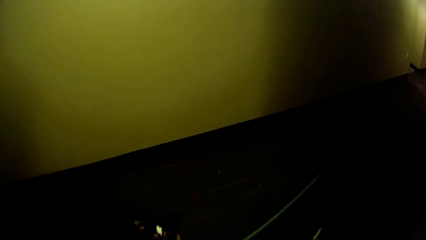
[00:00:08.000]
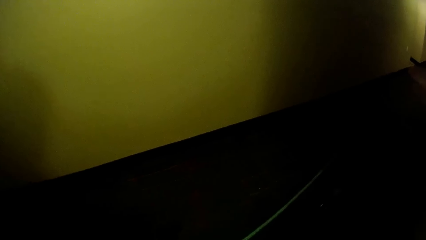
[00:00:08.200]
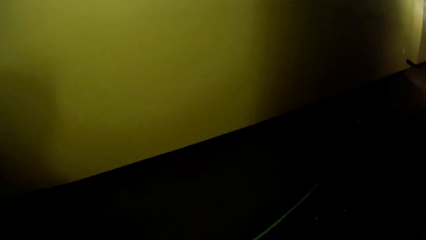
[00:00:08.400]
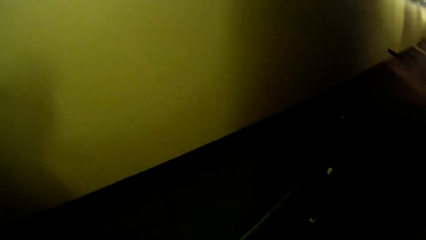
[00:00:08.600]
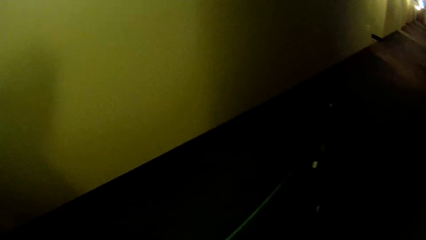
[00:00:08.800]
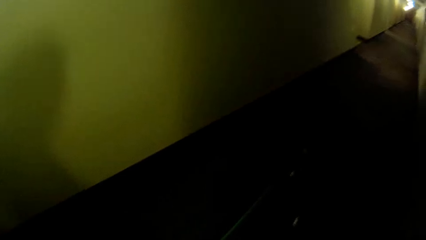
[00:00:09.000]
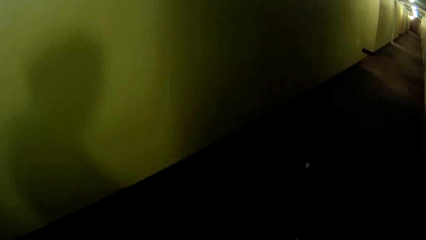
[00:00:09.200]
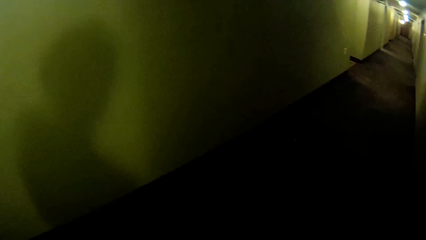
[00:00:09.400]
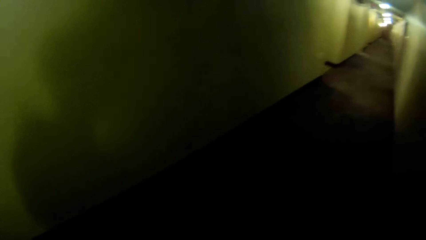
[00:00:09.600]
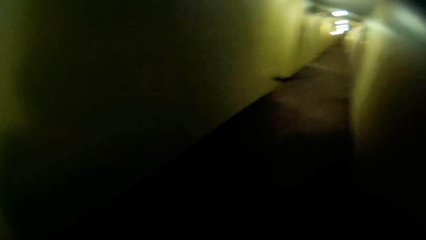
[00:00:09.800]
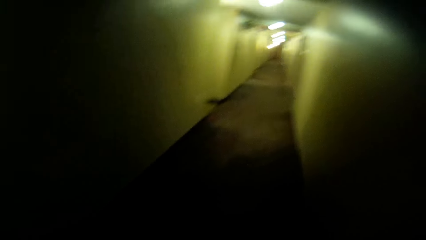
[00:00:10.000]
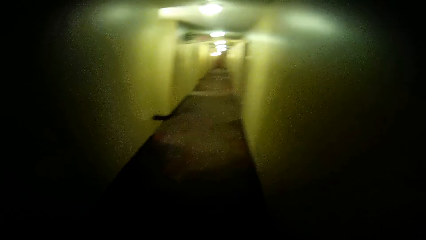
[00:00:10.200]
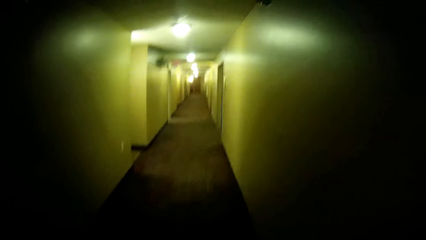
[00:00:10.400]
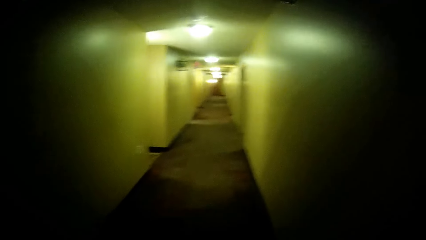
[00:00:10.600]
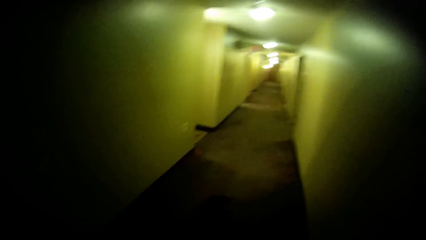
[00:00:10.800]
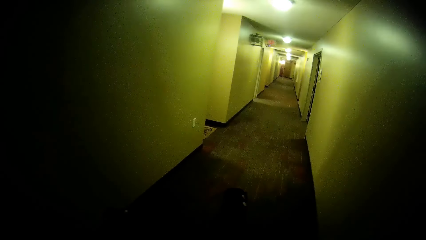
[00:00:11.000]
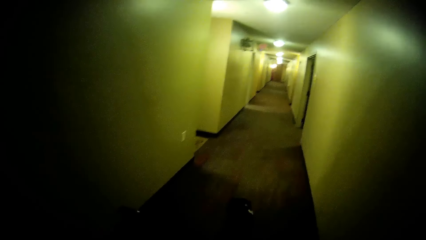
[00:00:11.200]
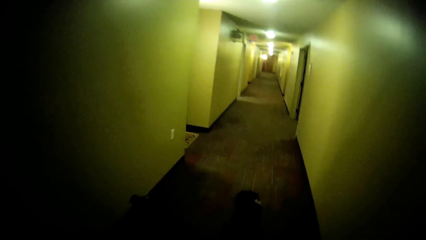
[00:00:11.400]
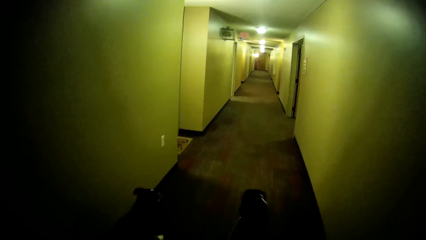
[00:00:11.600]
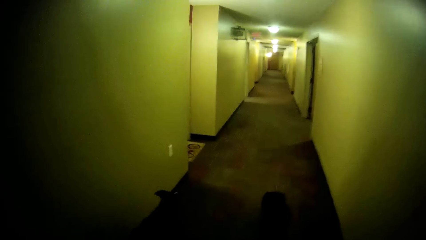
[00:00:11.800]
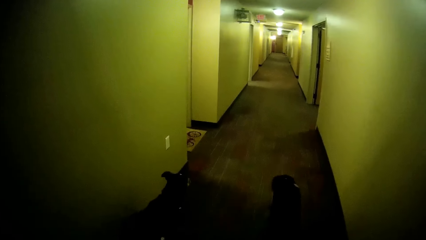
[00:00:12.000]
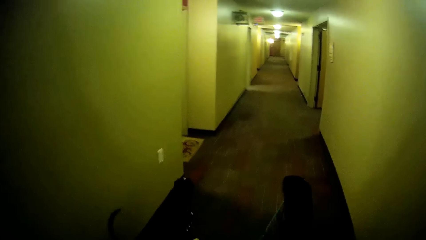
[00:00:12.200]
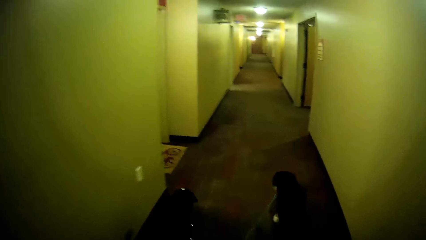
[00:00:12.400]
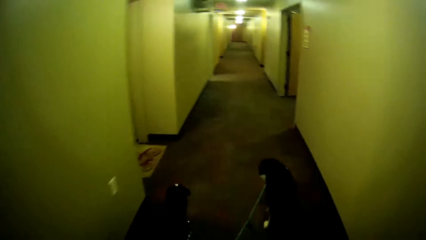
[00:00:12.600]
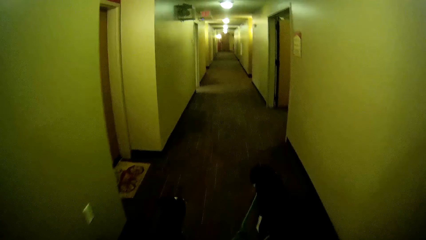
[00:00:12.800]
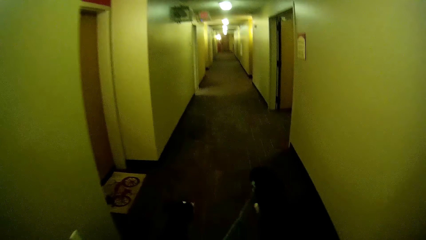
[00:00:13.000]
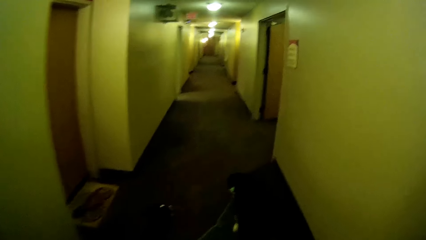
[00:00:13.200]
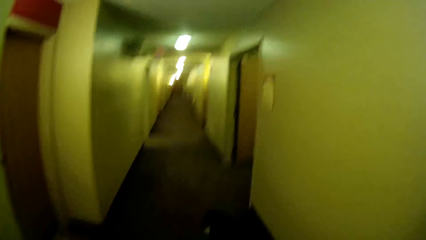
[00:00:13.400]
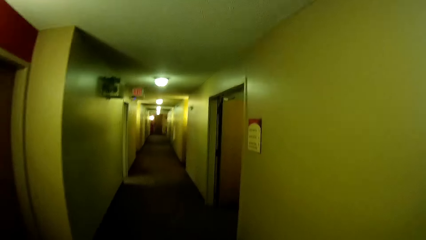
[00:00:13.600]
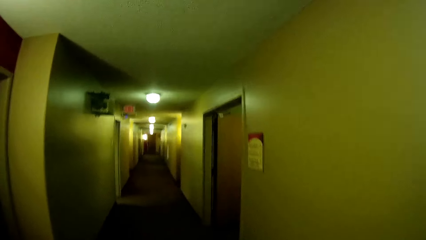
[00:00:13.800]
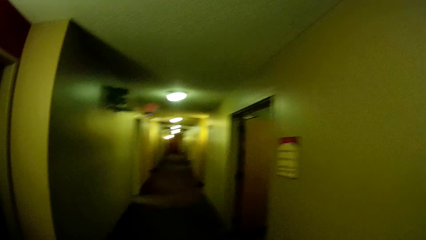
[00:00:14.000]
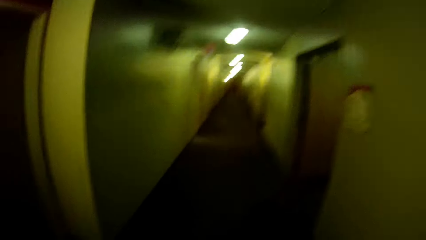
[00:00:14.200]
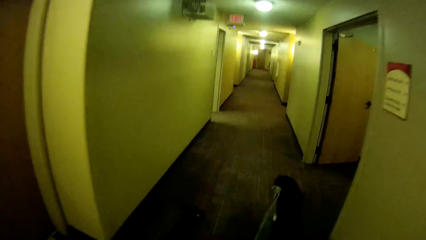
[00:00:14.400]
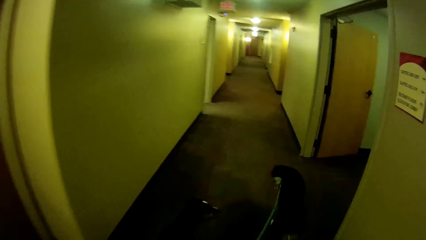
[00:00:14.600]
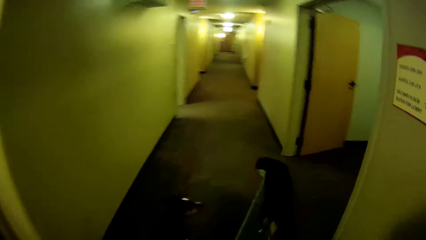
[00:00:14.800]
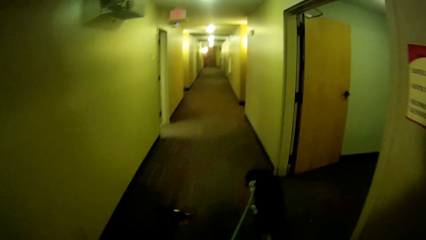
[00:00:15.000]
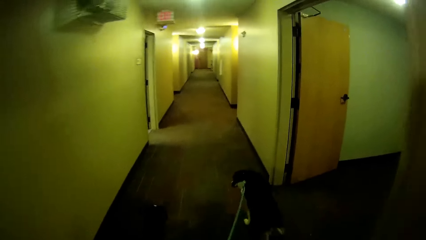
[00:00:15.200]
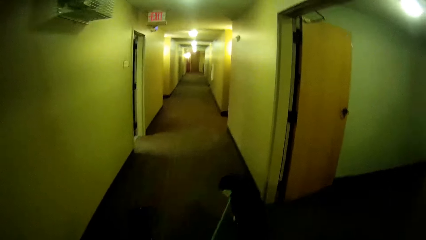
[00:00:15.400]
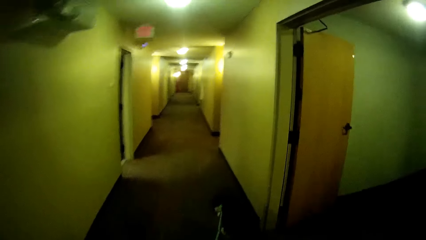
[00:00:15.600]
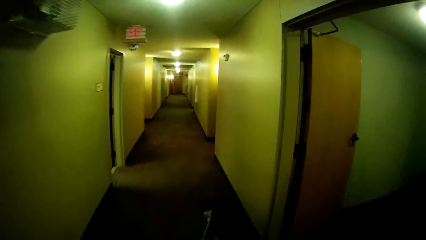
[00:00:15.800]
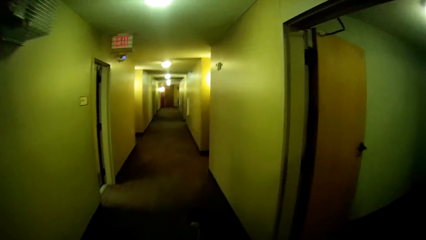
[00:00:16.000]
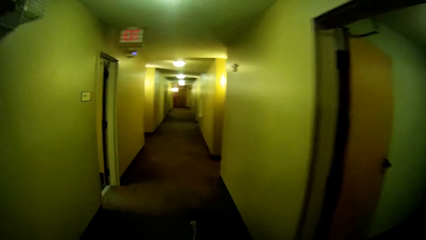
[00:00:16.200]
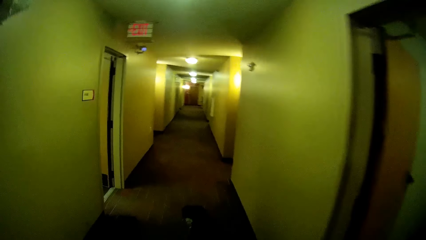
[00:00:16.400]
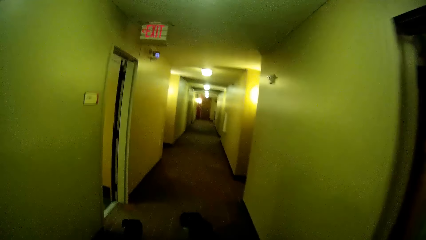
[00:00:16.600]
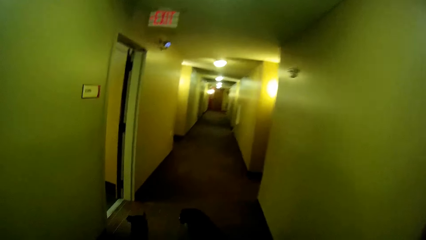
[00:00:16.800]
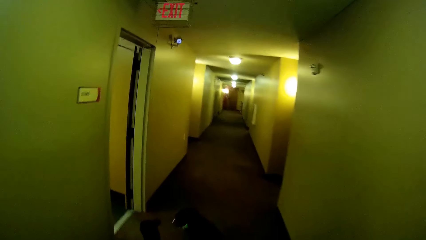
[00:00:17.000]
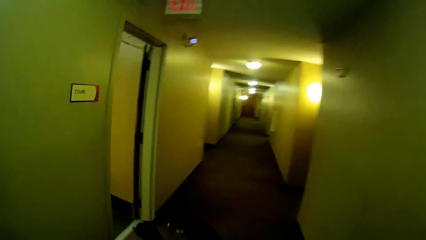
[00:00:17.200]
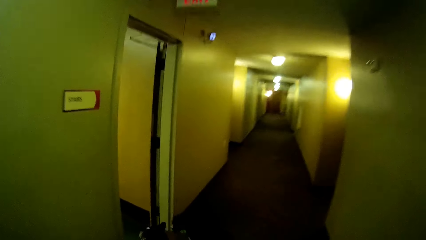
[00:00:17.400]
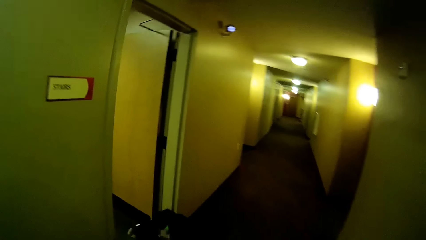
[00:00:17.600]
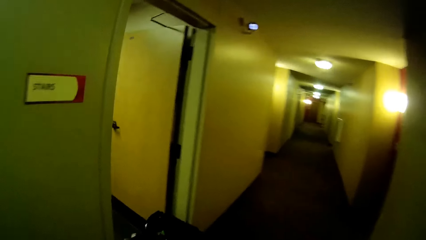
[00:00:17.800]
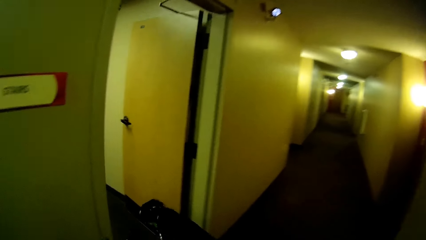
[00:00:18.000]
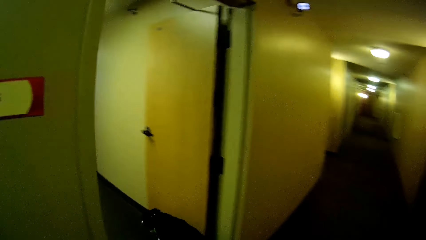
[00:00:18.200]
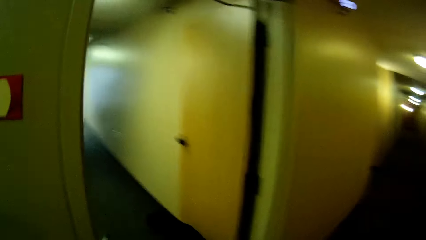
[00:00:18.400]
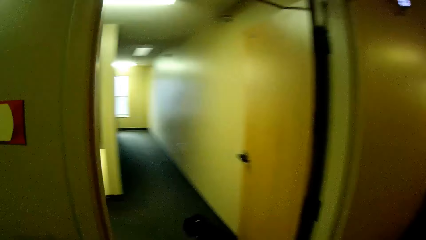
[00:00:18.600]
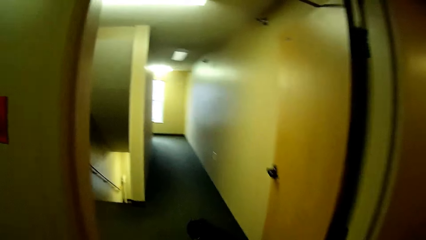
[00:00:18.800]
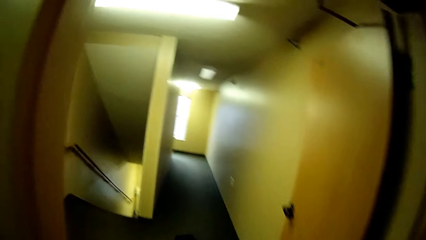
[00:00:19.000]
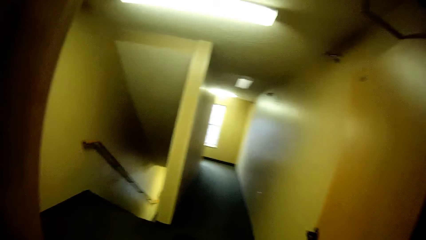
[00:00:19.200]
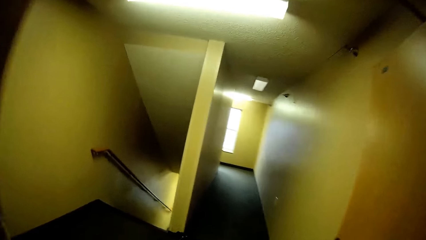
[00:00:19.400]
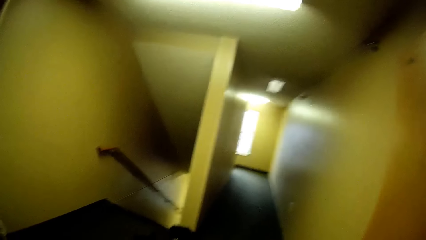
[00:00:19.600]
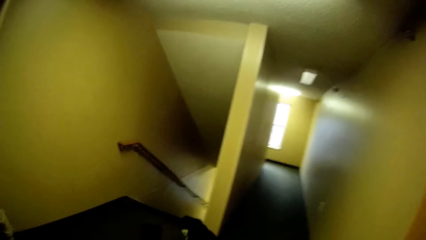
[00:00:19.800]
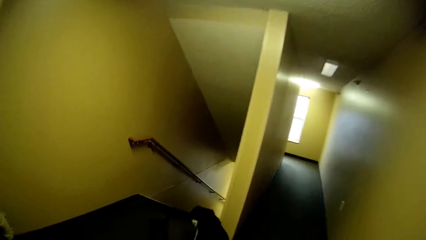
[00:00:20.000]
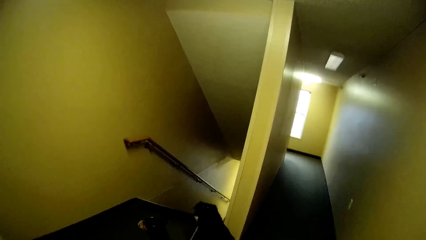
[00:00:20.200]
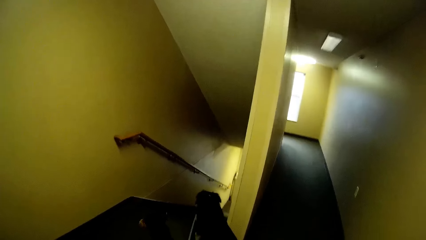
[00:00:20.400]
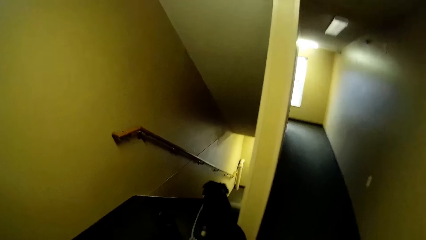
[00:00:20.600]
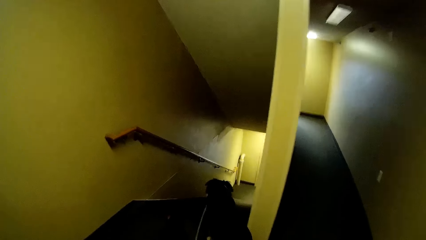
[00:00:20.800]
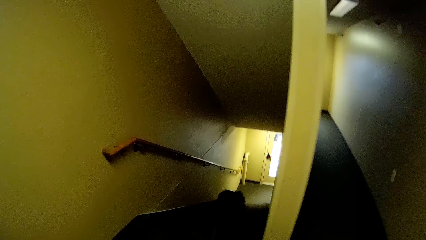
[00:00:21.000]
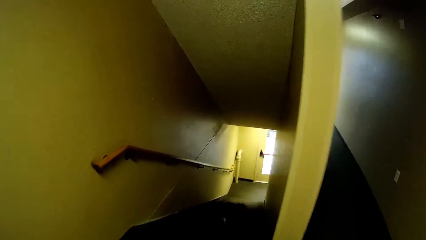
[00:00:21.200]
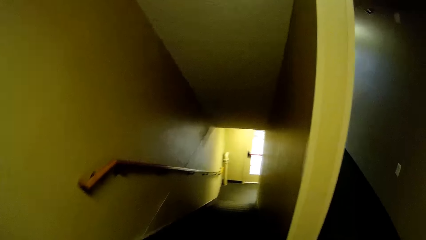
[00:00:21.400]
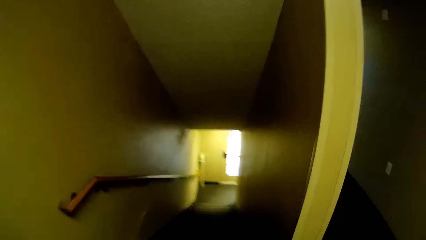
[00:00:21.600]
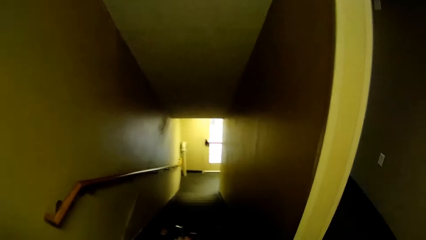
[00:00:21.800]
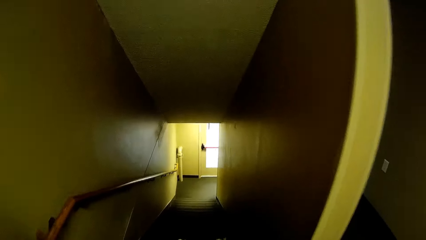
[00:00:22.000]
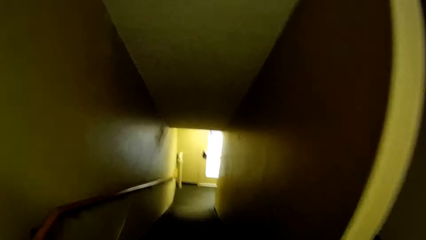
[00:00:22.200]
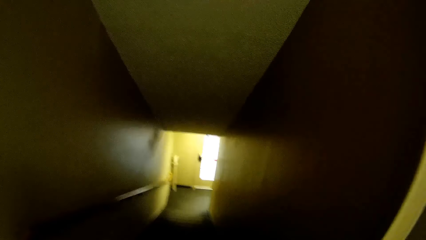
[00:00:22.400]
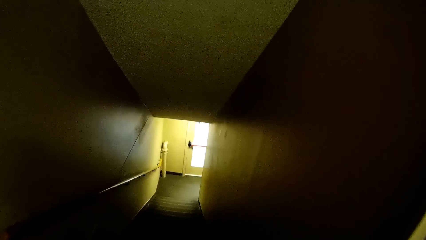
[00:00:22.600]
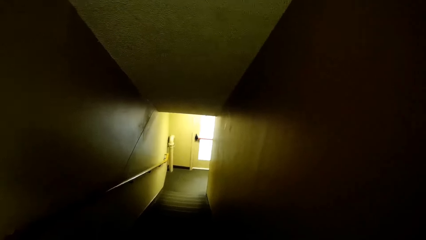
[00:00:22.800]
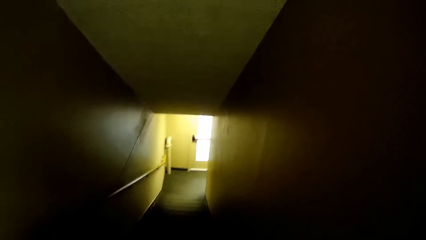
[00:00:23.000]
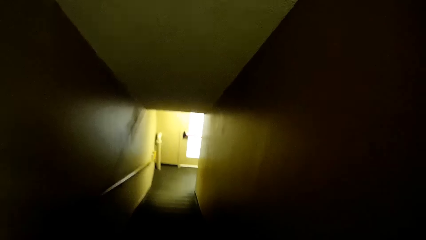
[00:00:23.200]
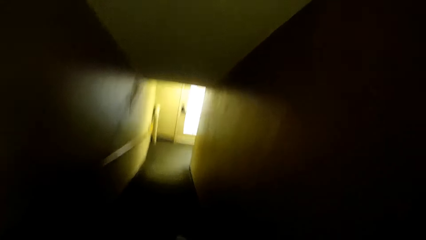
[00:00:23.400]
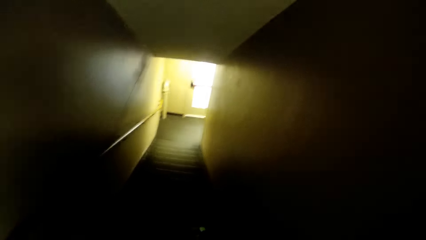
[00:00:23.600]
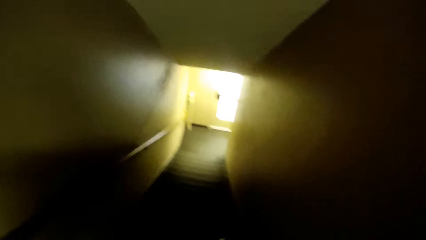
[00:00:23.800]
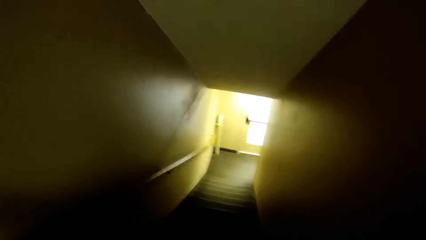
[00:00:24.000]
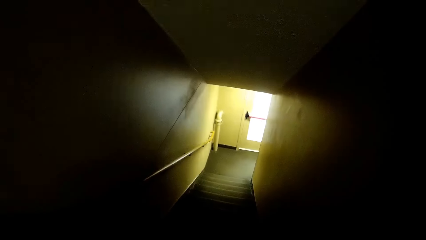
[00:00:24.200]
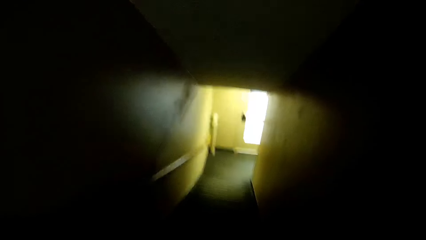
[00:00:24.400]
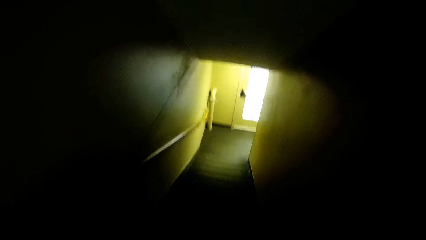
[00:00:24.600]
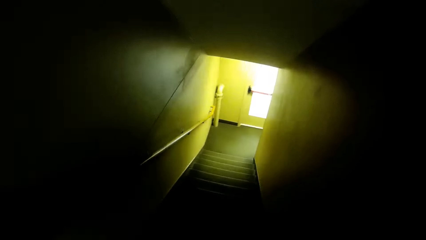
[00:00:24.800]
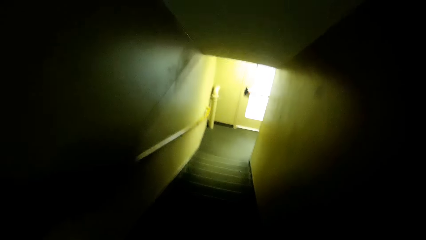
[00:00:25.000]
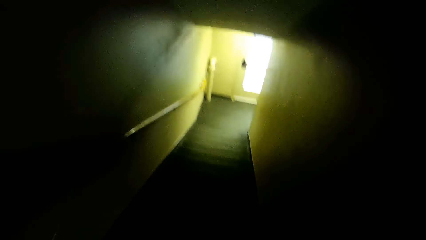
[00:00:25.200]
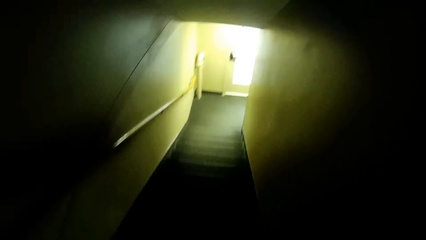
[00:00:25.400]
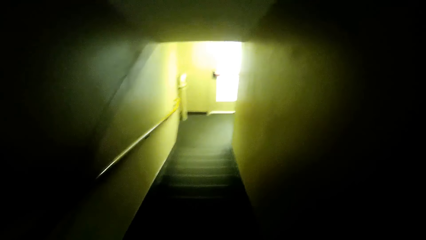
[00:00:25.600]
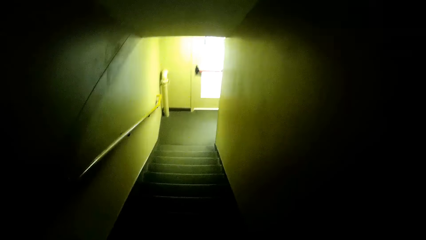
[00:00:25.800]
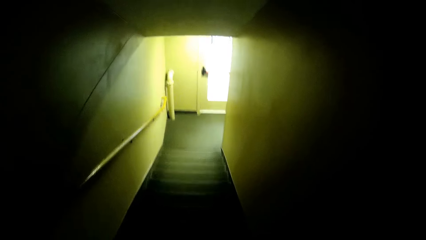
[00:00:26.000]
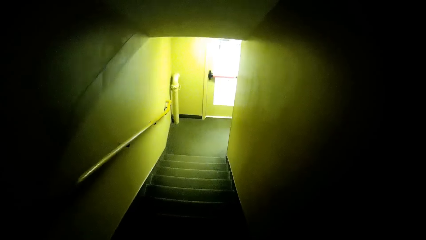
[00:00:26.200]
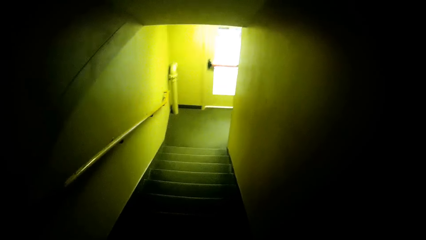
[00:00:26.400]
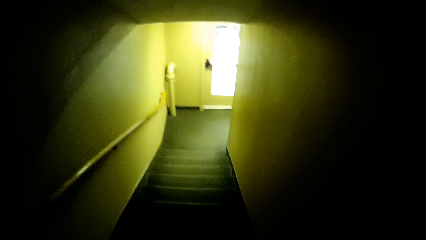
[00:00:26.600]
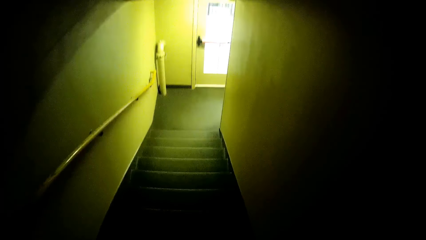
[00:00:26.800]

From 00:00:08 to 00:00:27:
The camera wearer closes the apartment door. They walk a bit. A dog walks a bit. Another dog walks a bit. The camera wearer walks the dogs down the stairs. The other dog walks down a flight of stairs. The first dog walks down a flight of stairs.
